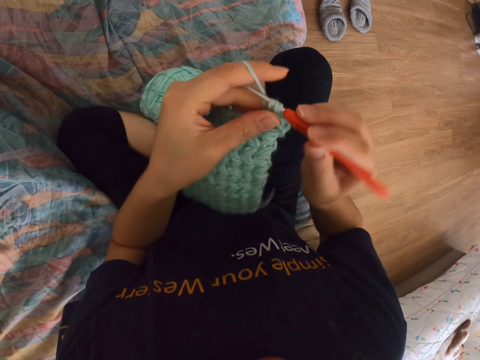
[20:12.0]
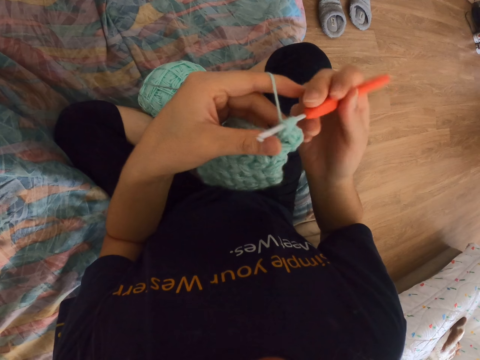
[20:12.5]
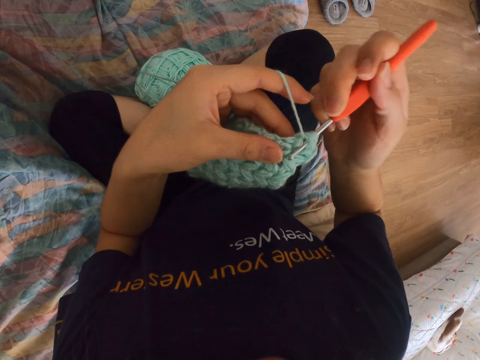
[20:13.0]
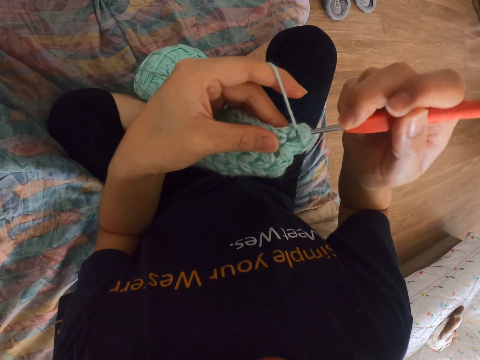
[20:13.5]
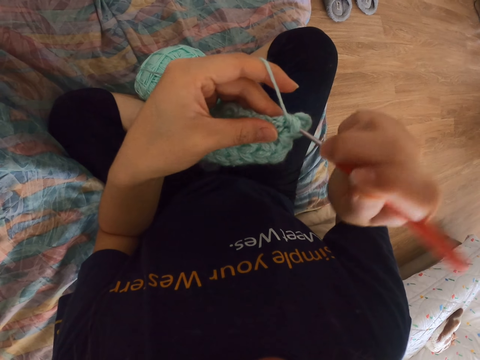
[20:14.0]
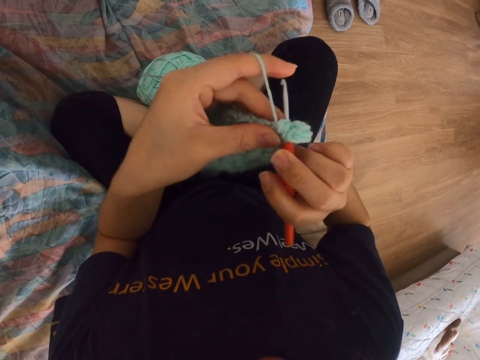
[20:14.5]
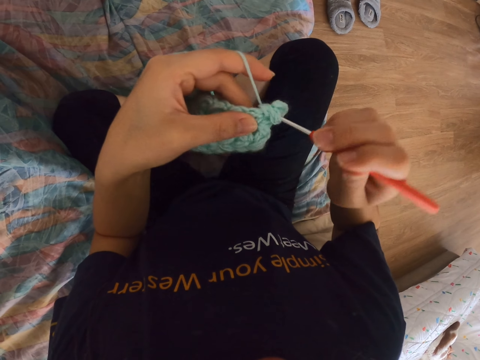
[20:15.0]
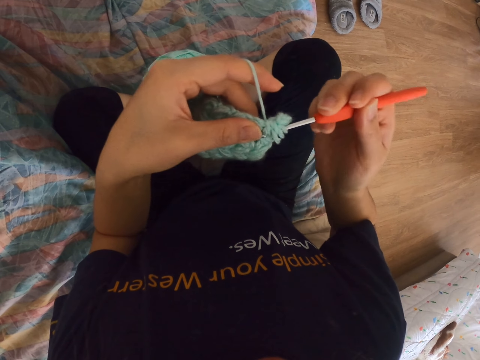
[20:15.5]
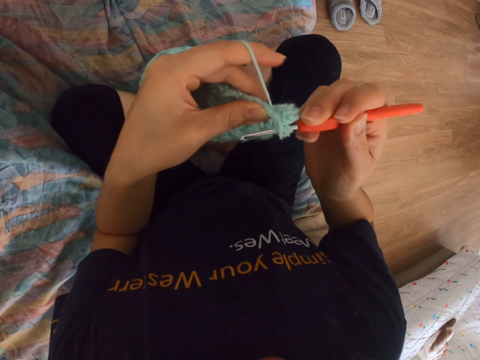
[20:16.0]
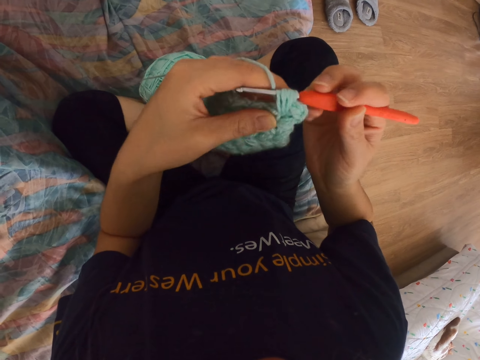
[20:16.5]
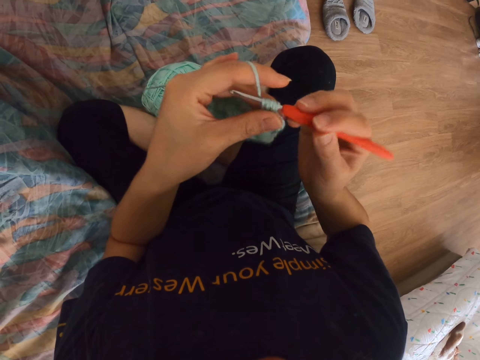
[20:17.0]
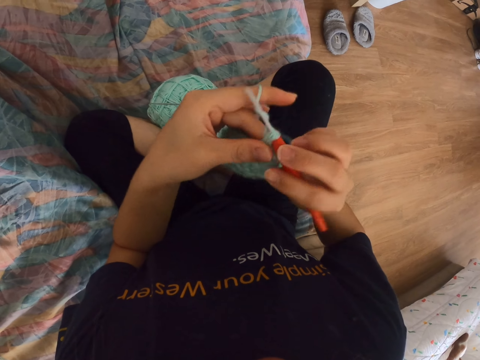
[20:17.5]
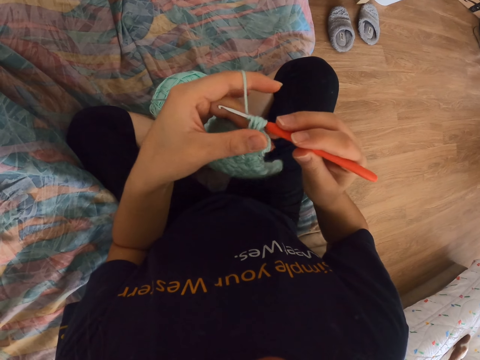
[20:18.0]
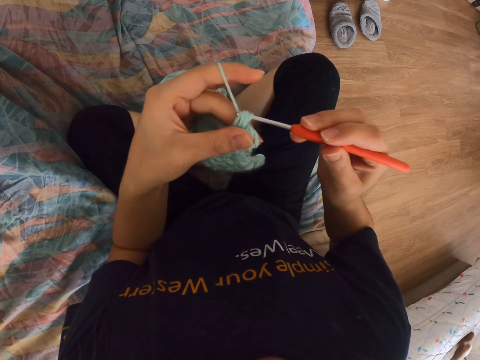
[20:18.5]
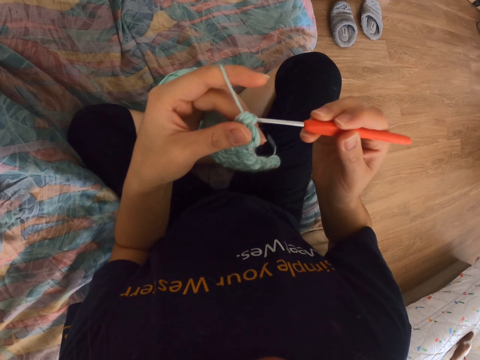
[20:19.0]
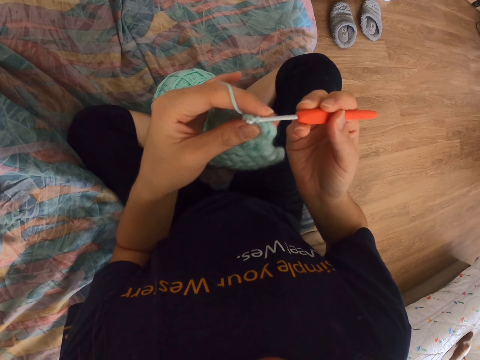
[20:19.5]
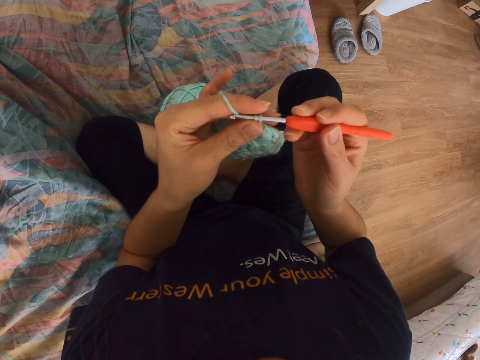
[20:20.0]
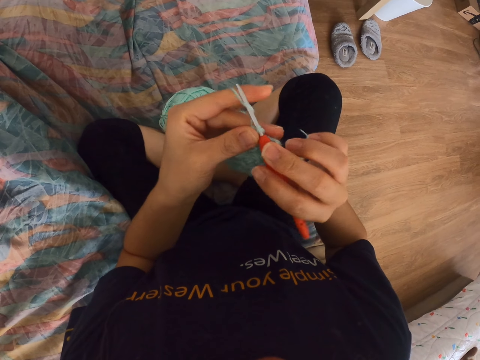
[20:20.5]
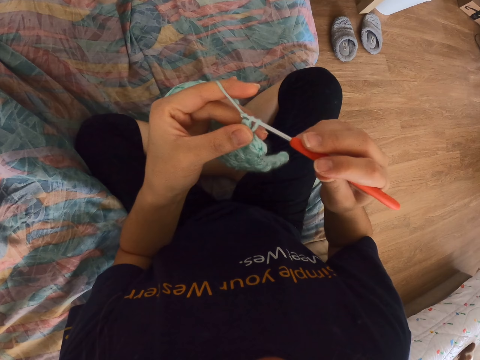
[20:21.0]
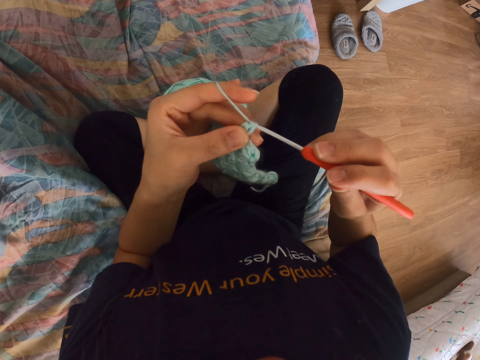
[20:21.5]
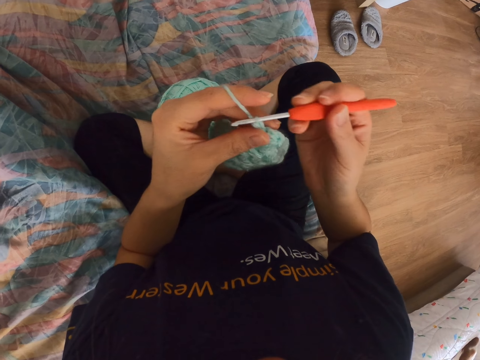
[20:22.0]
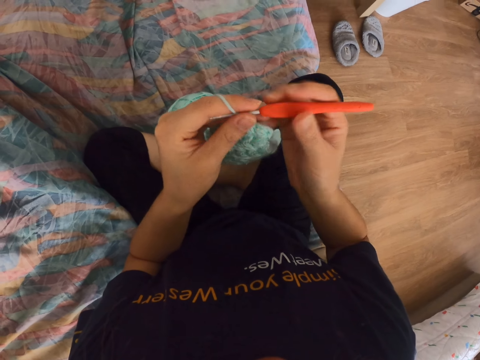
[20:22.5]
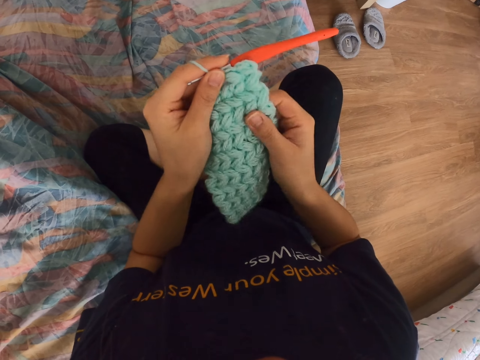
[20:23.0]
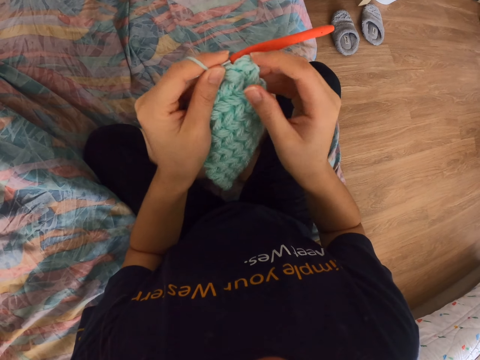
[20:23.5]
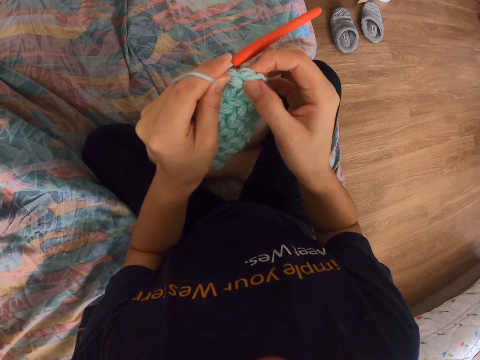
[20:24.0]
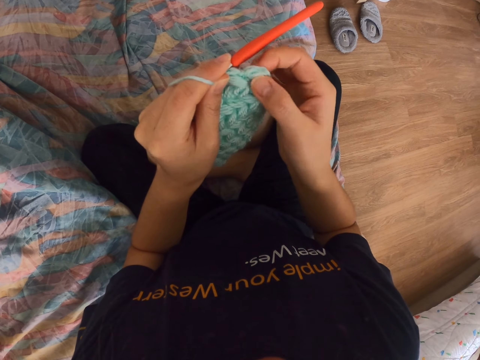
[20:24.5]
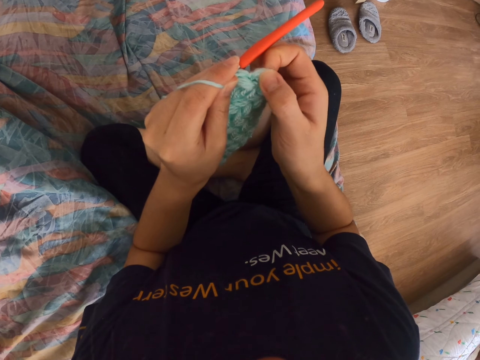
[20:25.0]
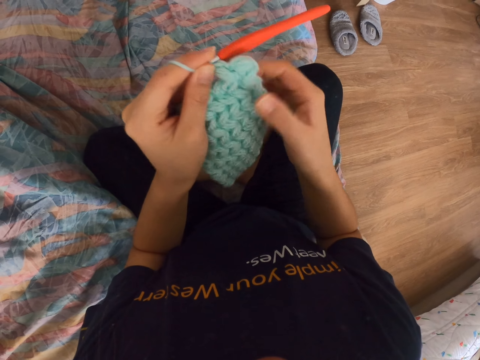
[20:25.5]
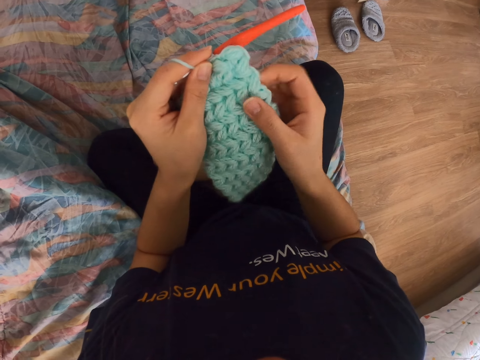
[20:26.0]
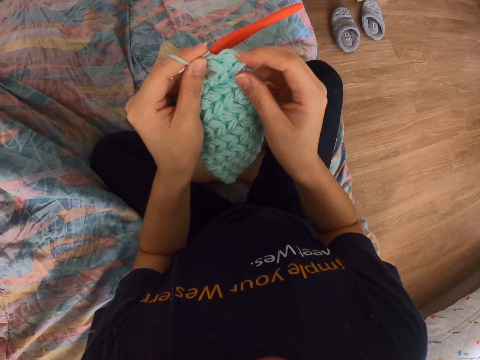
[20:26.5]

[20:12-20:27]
The camera wearer presses the woolen cloth. They take thread on the needle and knit. They take thread on the needle and knit. They take thread on the needle and knit. They take thread on the needle and knit. They take the needle from the other hand. They press the woolen cloth. They touch the crochet cloth.

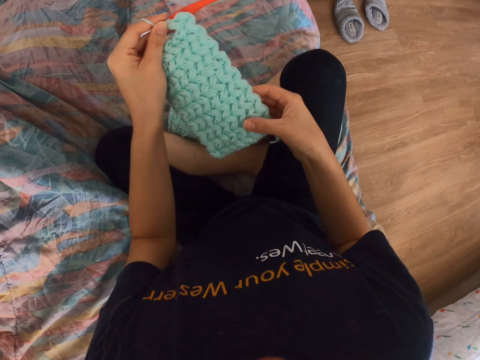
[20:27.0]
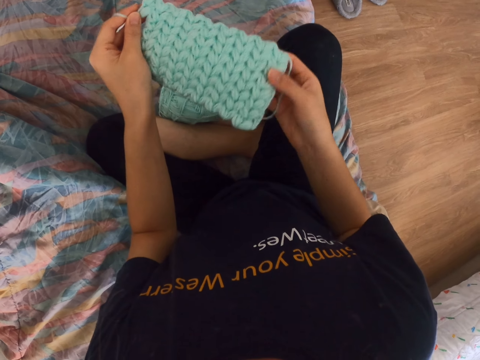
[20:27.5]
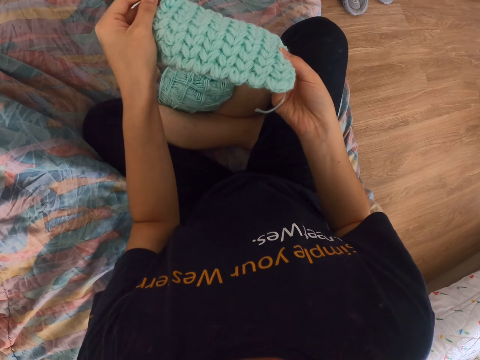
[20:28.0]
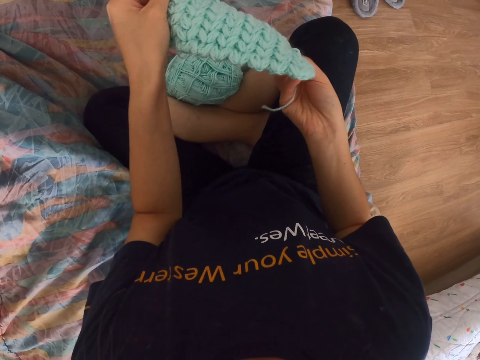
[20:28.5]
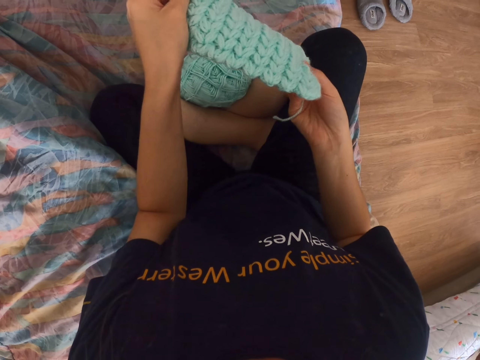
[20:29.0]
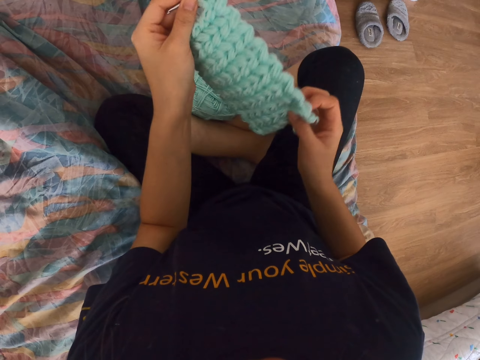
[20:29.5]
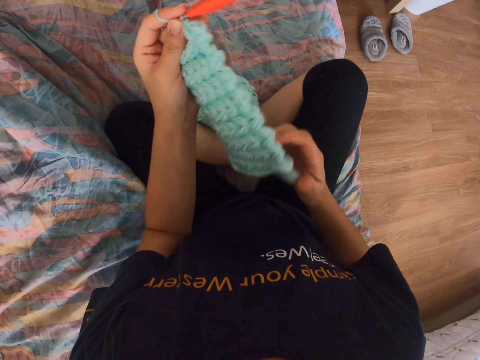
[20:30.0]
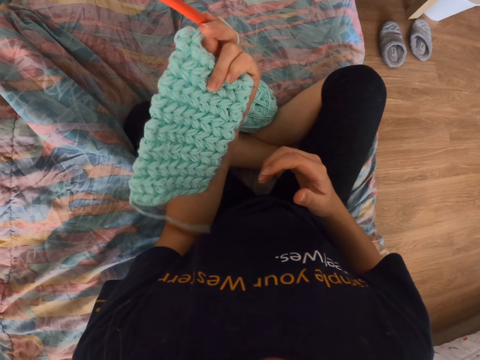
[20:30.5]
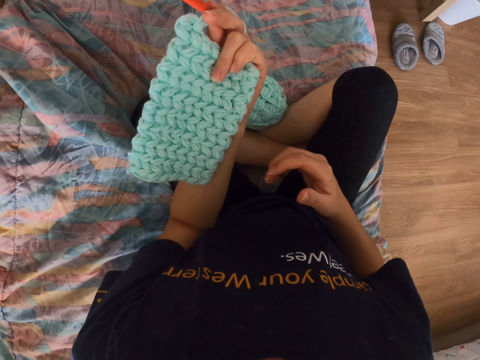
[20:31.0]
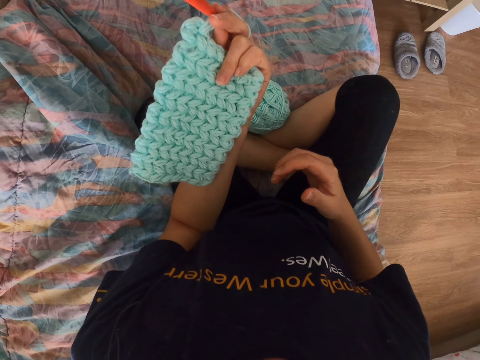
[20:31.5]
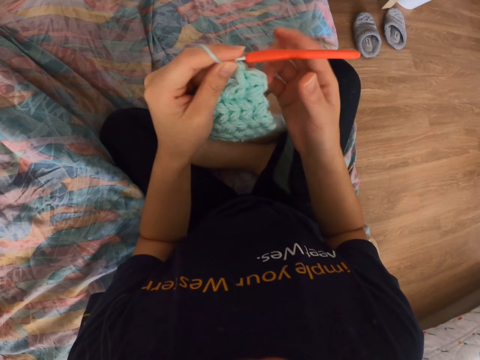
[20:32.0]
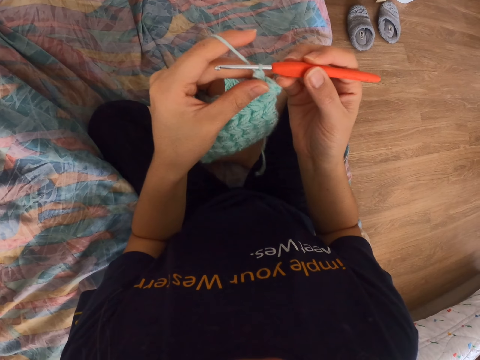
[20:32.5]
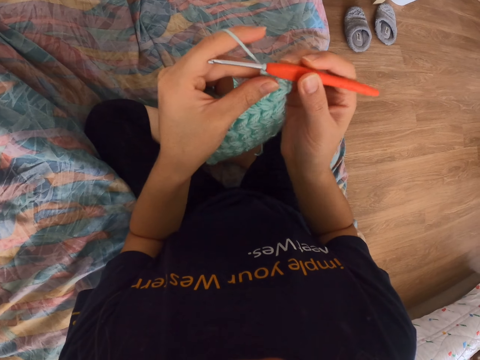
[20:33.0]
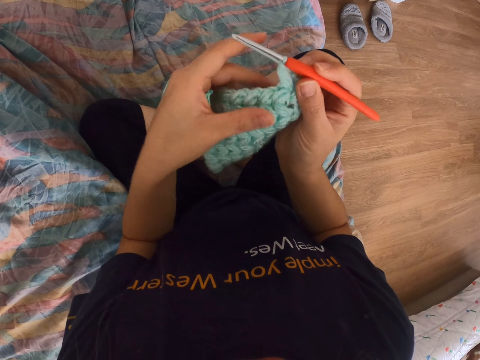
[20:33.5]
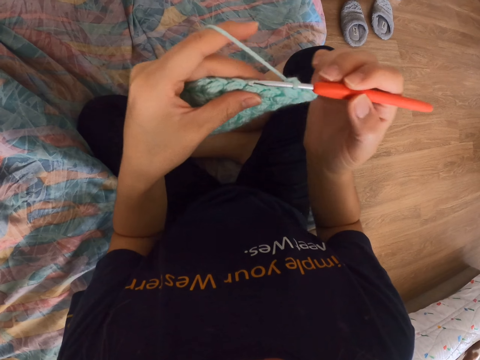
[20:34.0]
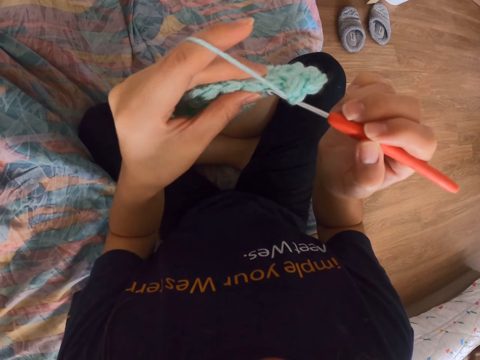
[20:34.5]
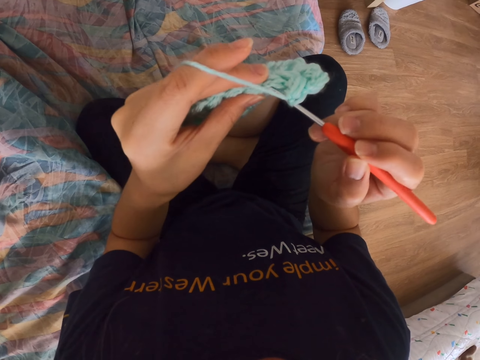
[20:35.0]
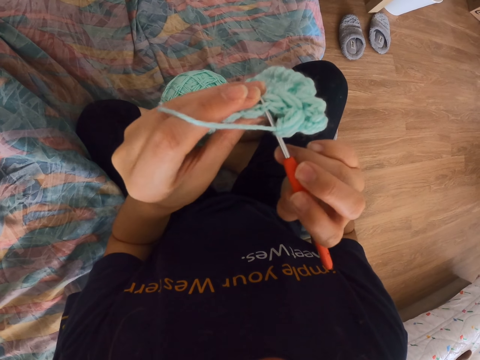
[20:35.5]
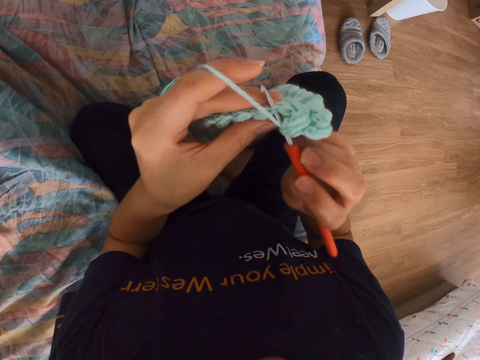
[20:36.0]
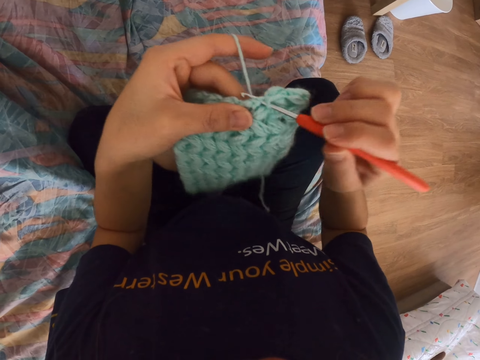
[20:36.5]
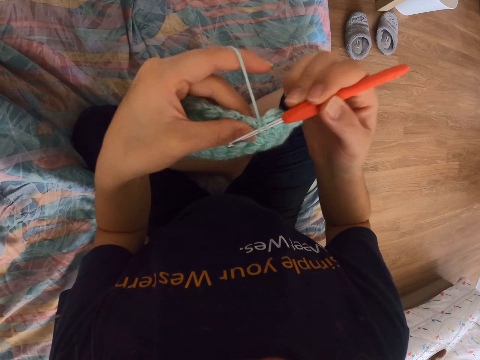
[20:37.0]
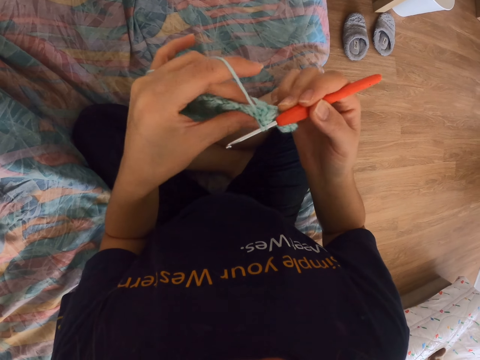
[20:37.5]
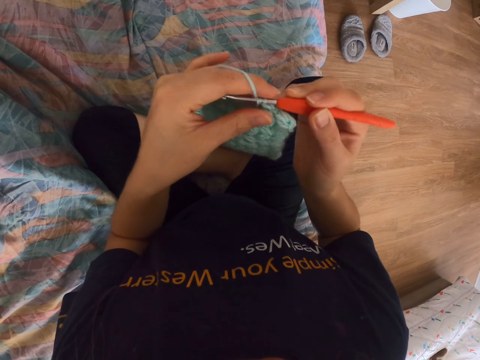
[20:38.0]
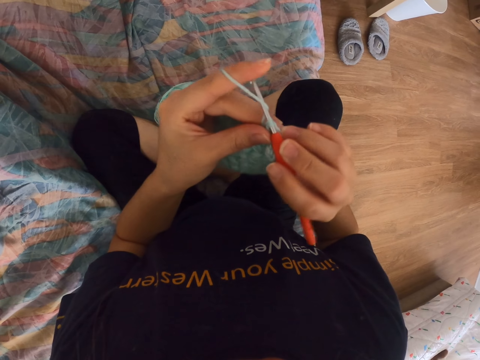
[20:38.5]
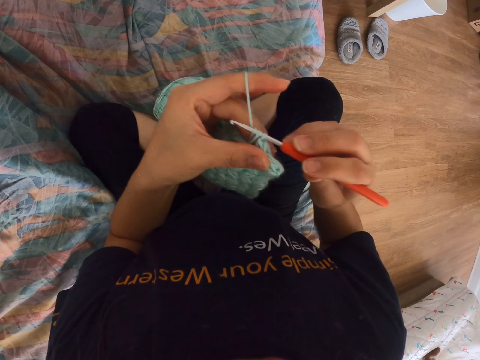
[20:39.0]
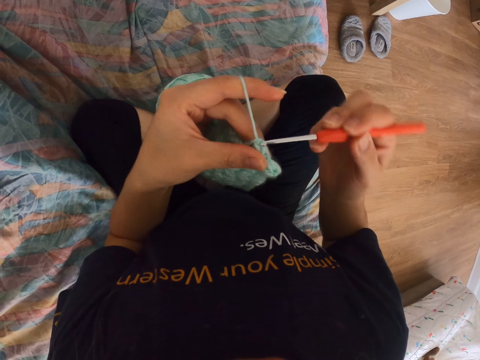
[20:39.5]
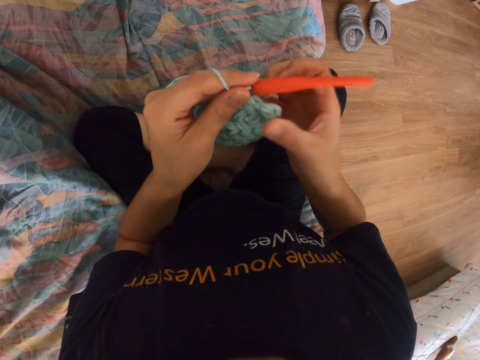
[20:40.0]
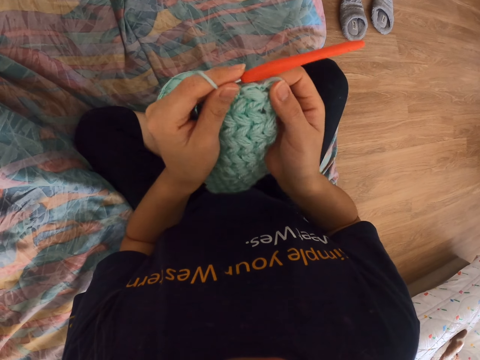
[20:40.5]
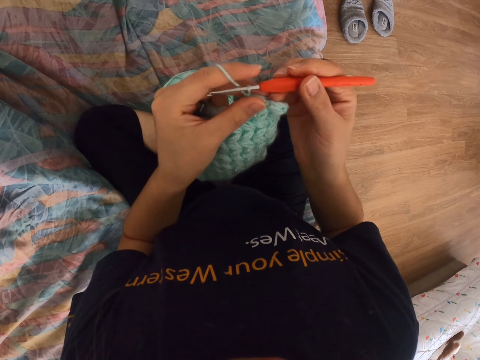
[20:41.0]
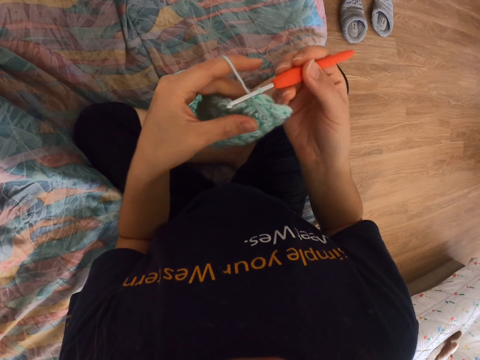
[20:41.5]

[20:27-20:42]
The camera wearer holds the woolen cloth. They look at the woolen cloth. They turn the woolen cloth. They remove their hand from the woolen cloth. They take the needle from the other hand. They hold the crochet hook. They take thread on the needle. They crochet the cloth. They take thread on the needle and knit. They put the needle from the other hand. They touch the woolen cloth. They take the needle from the other hand.
